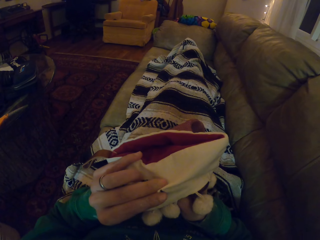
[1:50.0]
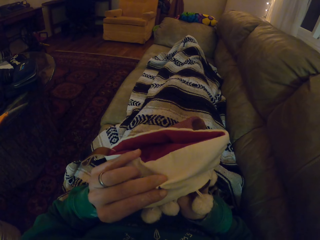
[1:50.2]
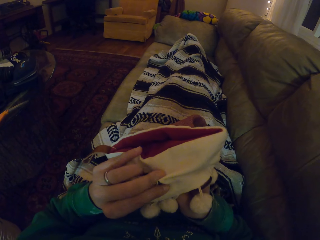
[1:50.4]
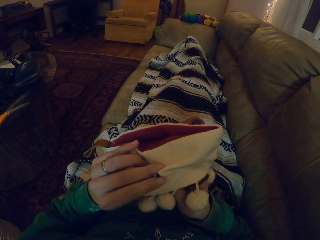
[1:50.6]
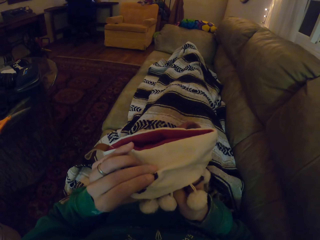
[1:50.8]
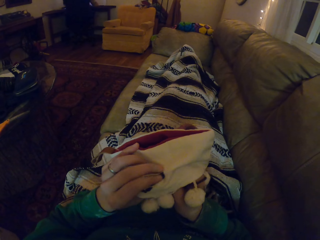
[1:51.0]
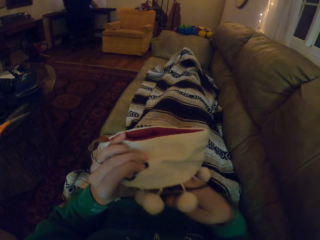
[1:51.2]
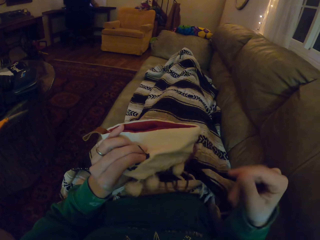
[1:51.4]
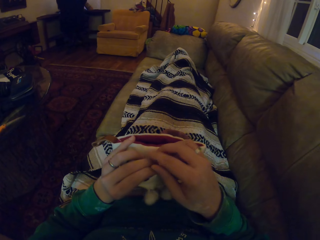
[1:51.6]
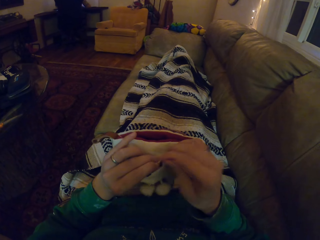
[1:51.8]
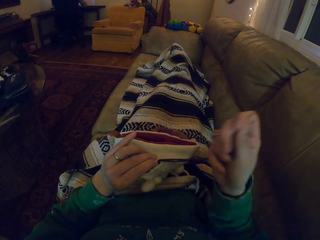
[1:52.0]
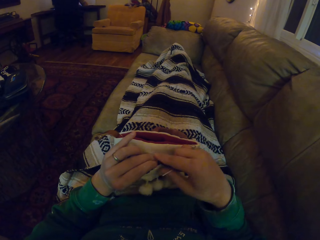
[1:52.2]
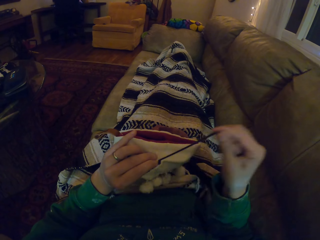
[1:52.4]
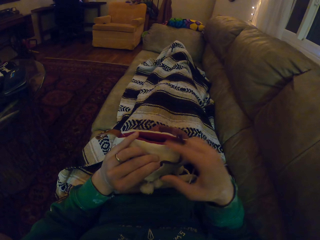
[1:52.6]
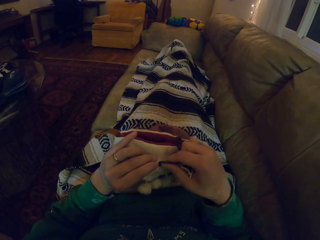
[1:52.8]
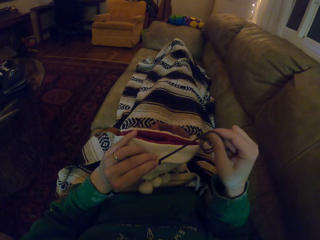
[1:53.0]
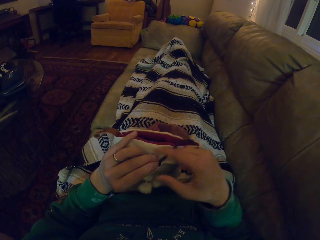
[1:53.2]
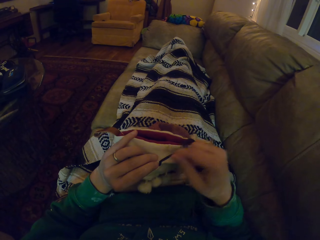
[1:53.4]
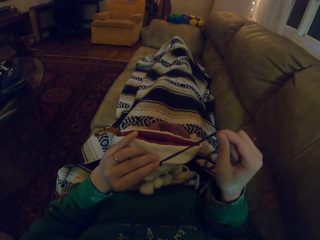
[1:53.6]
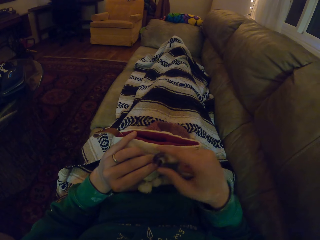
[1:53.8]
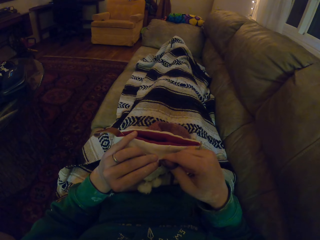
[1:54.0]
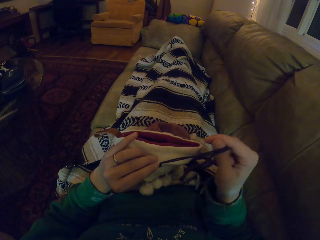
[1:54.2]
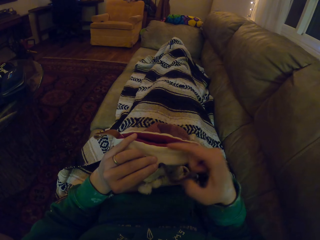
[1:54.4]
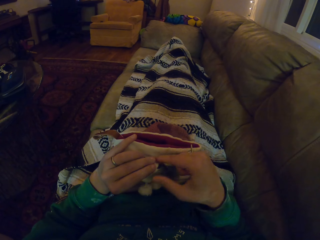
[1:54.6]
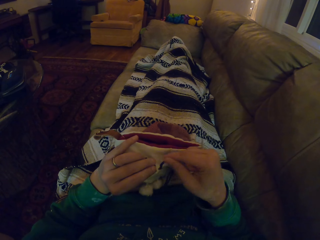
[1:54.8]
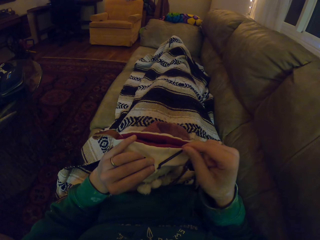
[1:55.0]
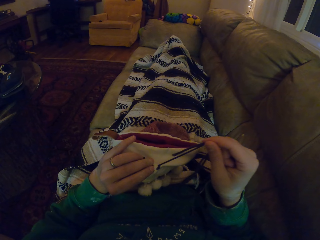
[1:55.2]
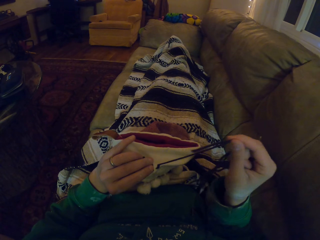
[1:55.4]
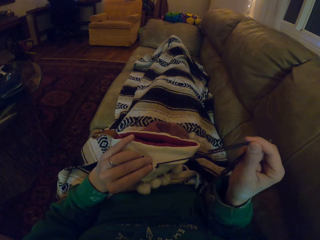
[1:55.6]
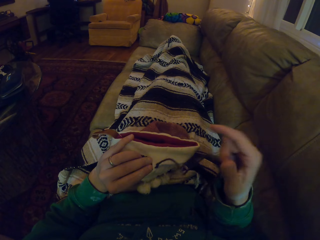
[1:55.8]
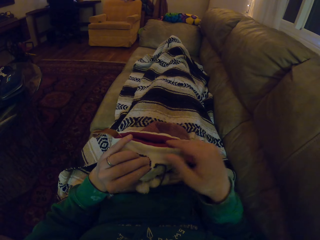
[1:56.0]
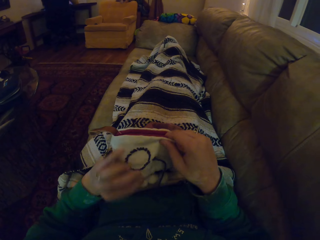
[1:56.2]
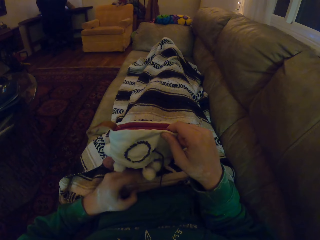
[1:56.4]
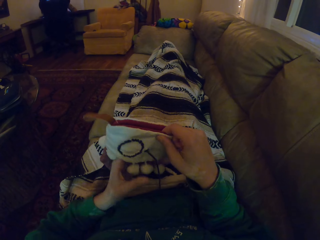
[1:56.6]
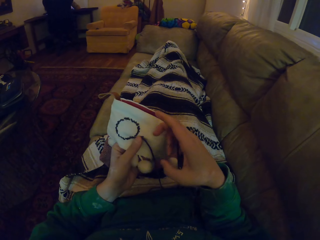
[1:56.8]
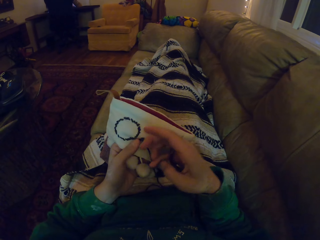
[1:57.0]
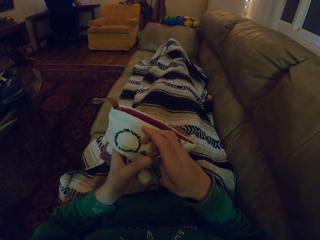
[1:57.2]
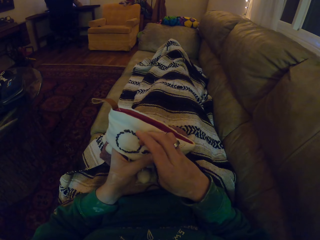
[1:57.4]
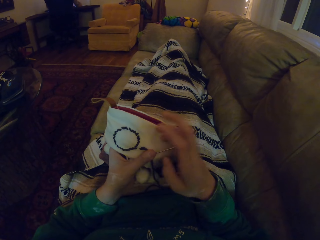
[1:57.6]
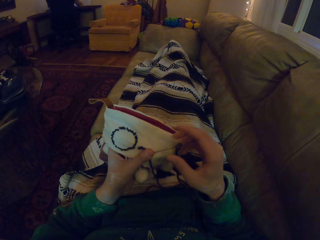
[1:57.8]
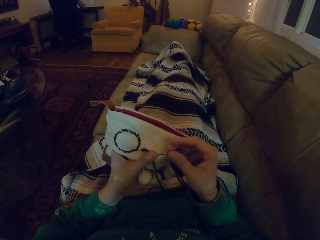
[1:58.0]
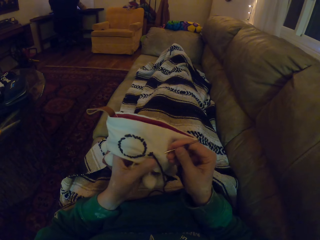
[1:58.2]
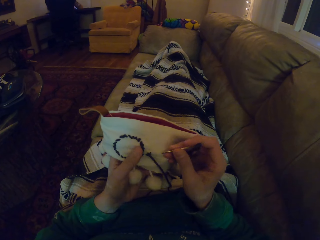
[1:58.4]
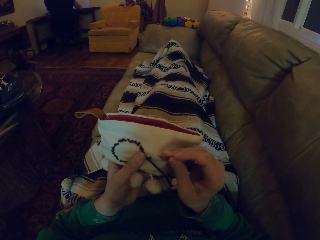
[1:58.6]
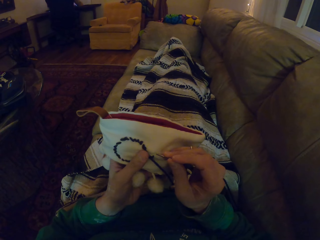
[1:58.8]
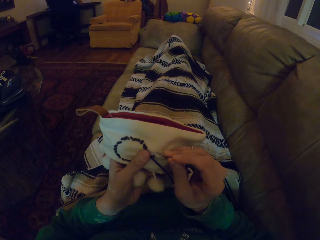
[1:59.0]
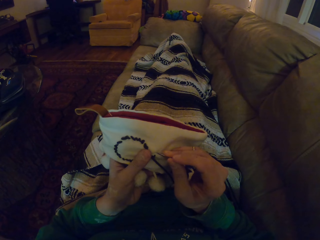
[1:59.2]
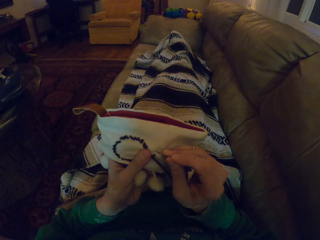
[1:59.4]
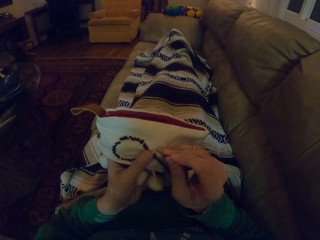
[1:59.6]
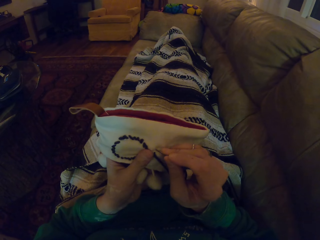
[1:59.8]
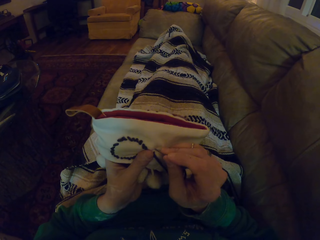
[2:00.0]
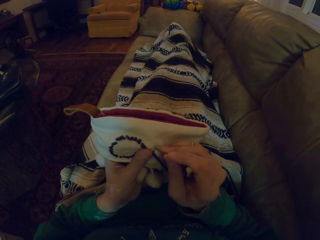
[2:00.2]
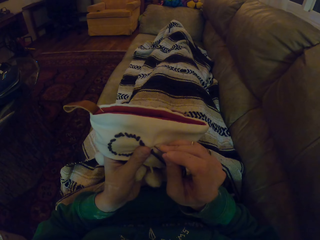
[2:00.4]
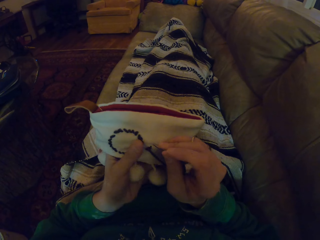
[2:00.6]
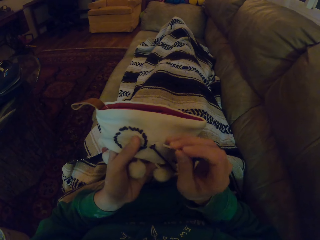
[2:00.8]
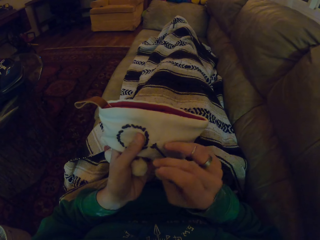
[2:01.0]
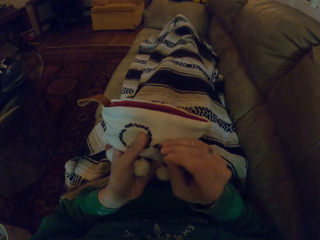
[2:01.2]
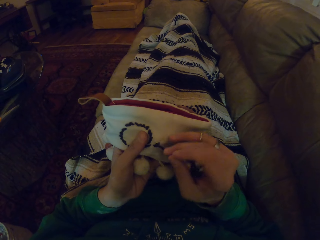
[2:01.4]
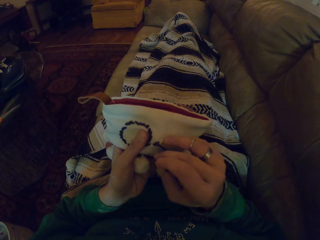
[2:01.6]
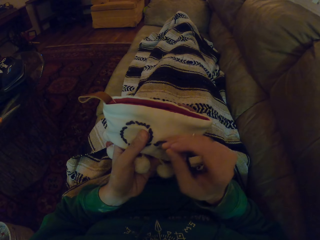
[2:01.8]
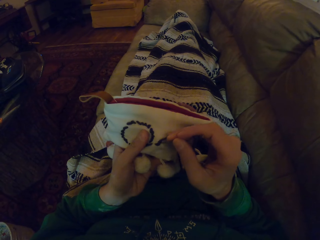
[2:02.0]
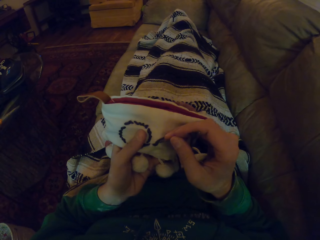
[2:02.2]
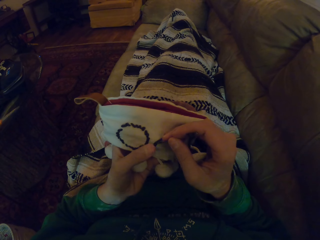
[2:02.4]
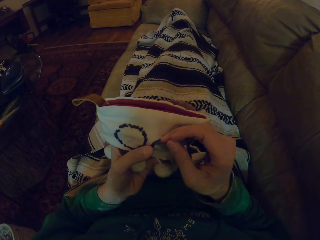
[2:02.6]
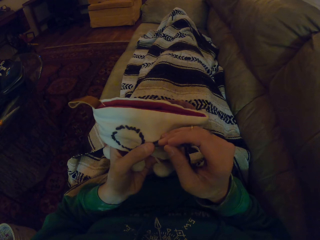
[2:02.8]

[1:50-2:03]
The camera wearer pulls the thread. They adjust the garment. They hold the sewing needle with the left hand. They pick up the sewing needle with the right hand. They insert the sewing needle in the garment. They remove the sewing needle from the garment. They align the thread.

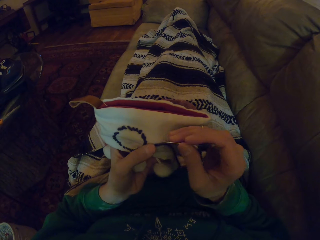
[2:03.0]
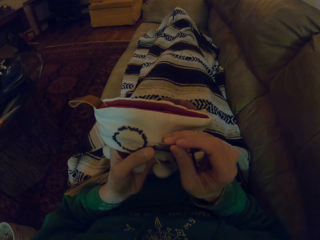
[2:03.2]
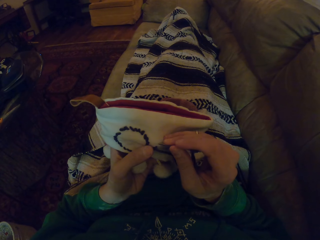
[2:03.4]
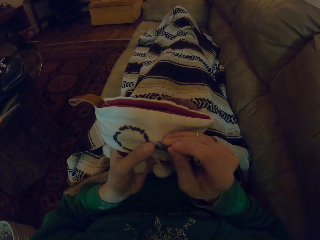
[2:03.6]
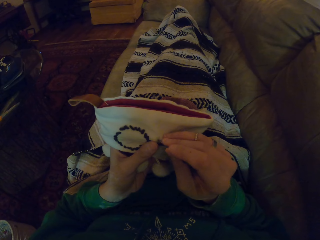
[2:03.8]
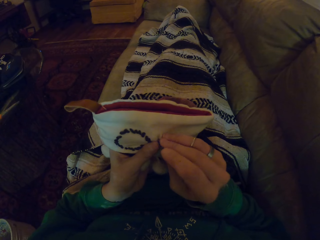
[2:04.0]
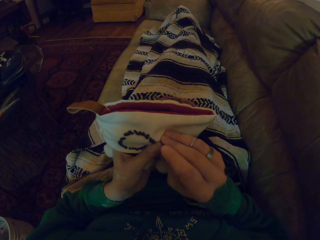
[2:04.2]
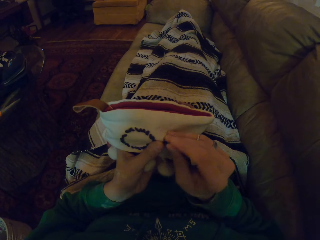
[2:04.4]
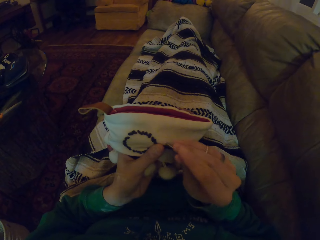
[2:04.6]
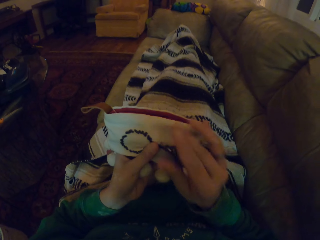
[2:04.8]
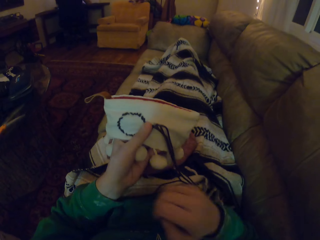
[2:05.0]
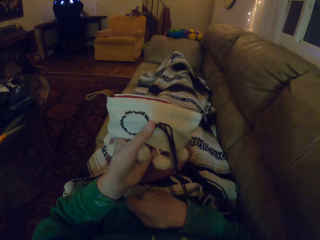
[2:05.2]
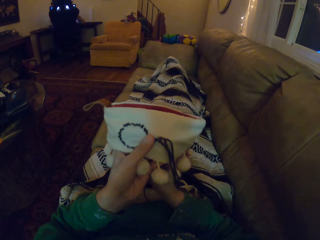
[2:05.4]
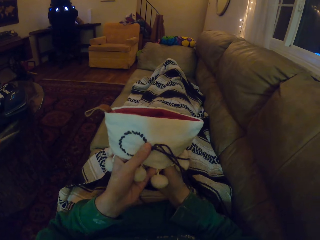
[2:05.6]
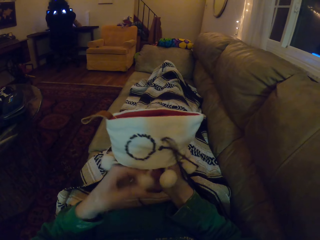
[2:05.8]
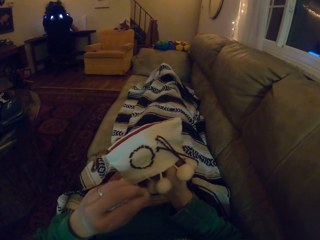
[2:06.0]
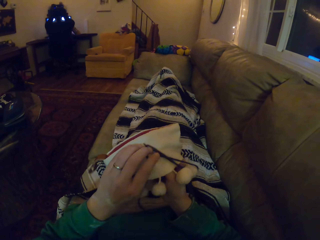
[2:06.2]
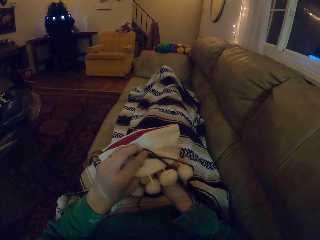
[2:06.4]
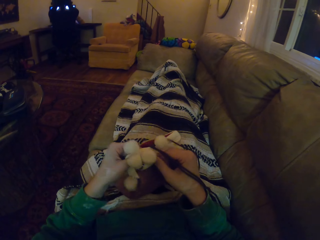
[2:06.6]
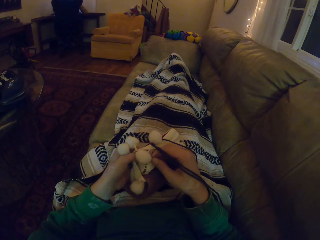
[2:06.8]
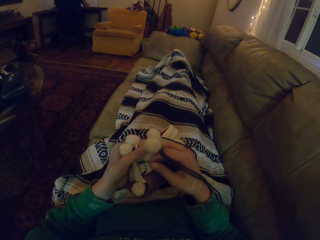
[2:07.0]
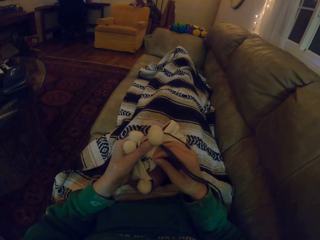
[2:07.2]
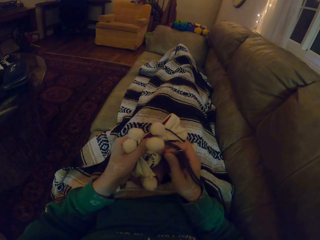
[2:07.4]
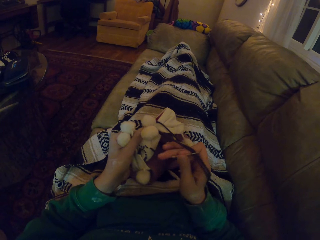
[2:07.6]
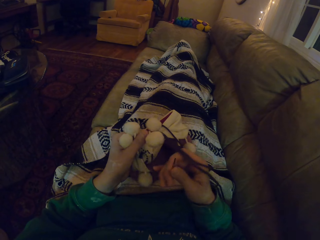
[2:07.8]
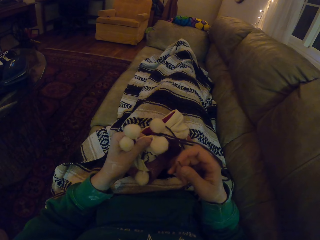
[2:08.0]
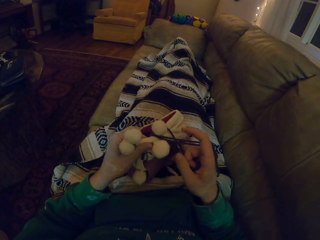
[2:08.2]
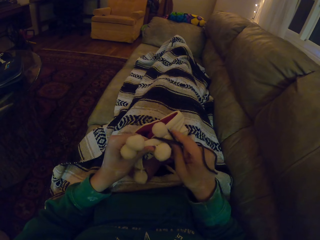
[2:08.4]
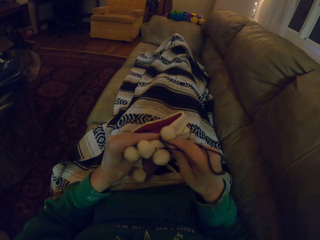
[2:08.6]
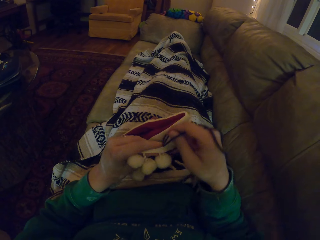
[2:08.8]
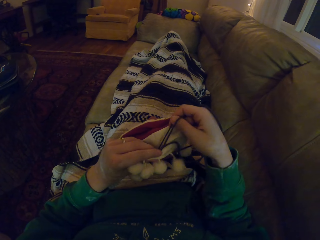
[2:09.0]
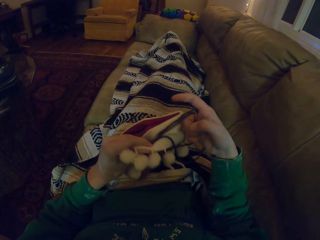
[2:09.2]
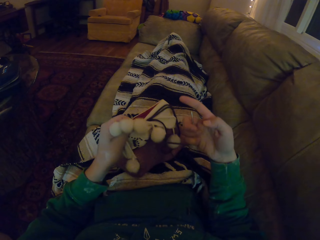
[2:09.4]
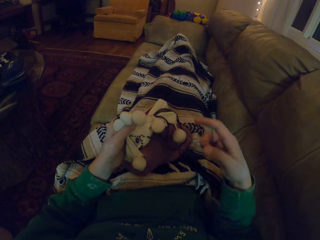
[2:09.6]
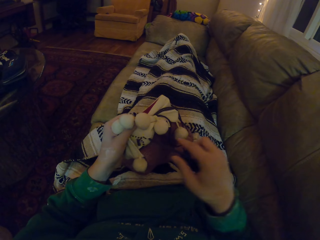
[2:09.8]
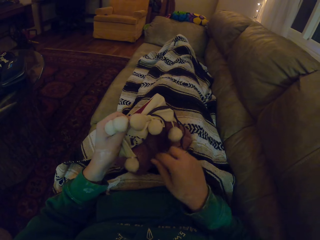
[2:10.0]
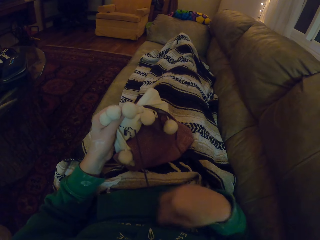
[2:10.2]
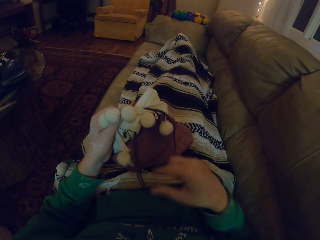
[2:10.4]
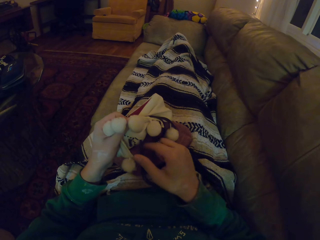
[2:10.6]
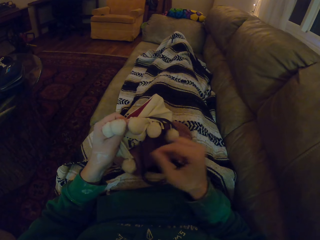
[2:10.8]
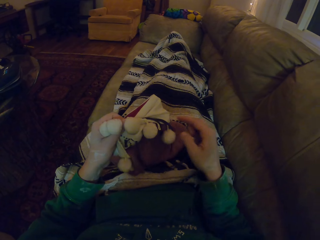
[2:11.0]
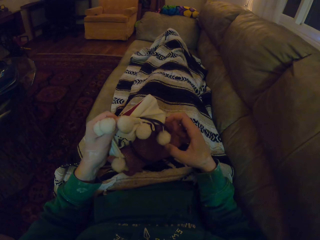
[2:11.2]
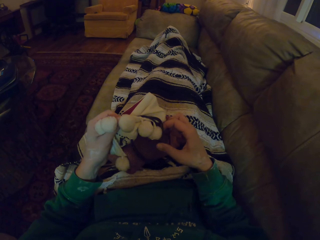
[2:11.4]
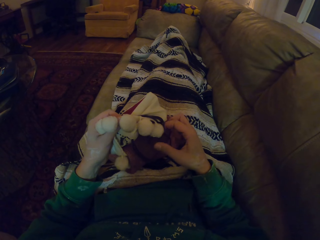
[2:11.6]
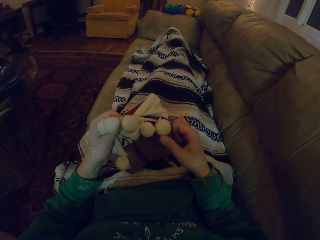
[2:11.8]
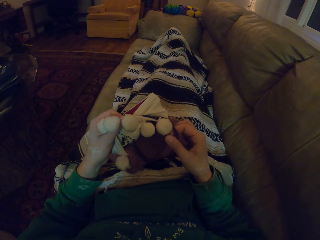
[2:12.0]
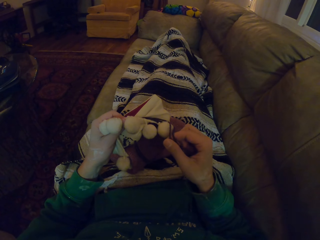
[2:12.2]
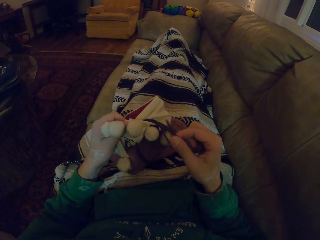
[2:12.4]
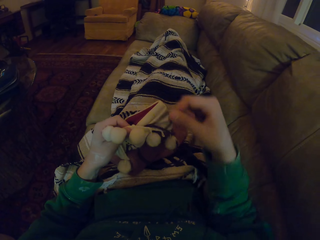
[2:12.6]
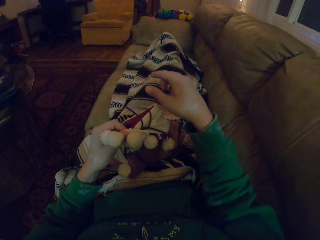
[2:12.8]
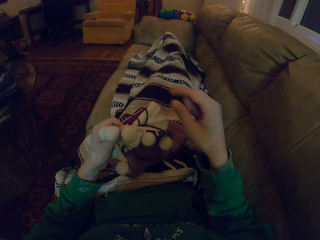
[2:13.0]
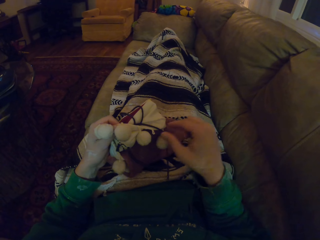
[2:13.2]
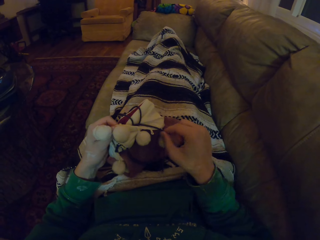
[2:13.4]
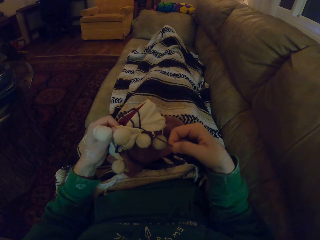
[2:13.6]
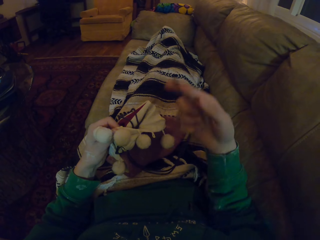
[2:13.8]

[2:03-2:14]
The camera wearer knits the garment. They hold the sewing needle. They fold the garment. They pull the thread. They adjust the thread. They pull the thread. They adjust the thread.
